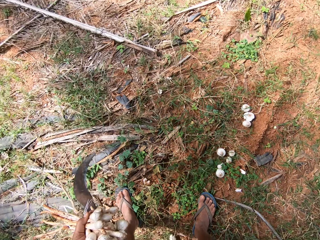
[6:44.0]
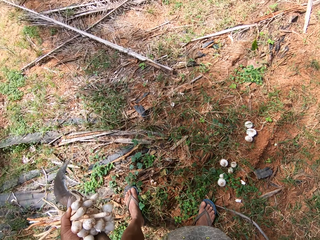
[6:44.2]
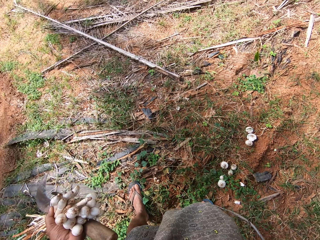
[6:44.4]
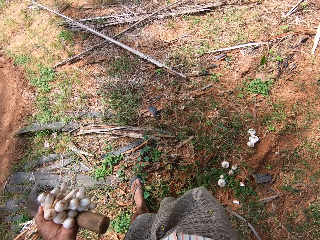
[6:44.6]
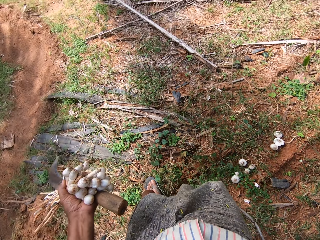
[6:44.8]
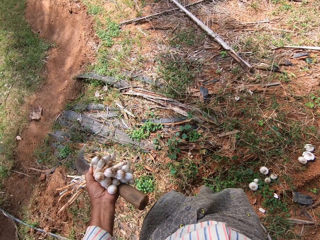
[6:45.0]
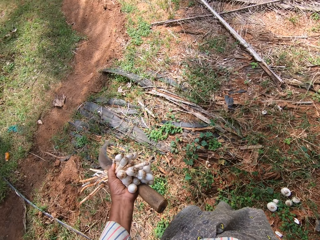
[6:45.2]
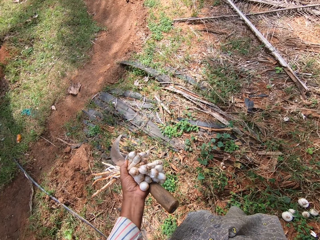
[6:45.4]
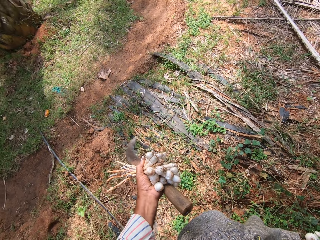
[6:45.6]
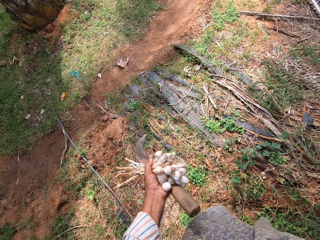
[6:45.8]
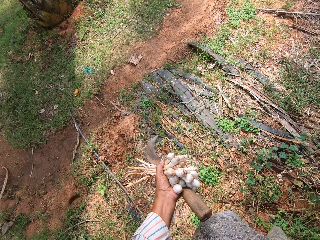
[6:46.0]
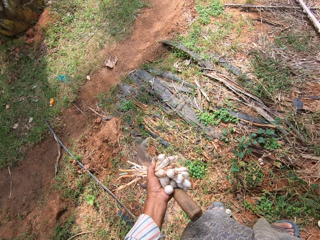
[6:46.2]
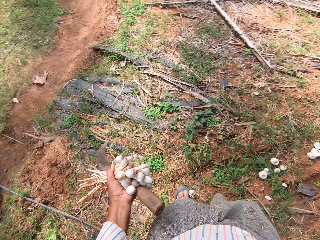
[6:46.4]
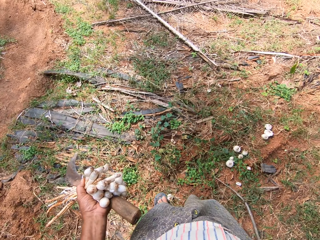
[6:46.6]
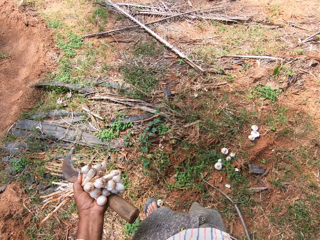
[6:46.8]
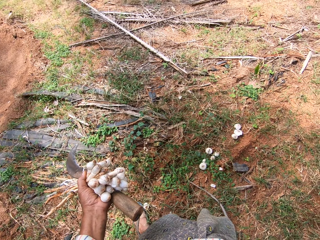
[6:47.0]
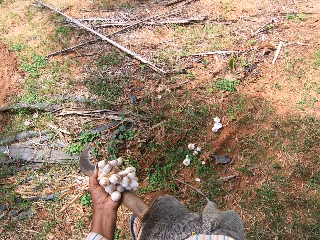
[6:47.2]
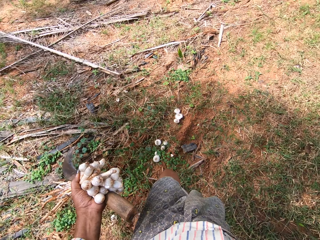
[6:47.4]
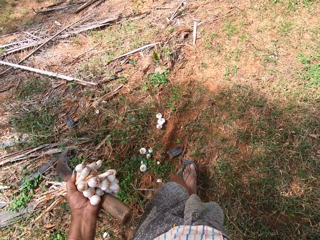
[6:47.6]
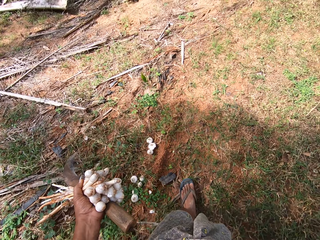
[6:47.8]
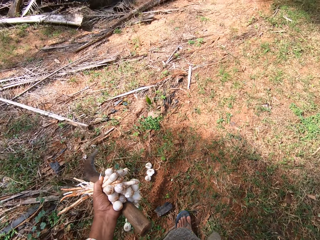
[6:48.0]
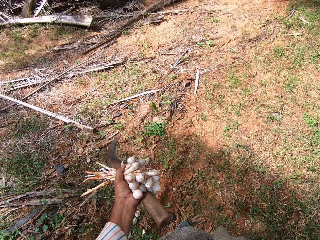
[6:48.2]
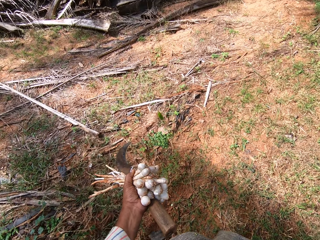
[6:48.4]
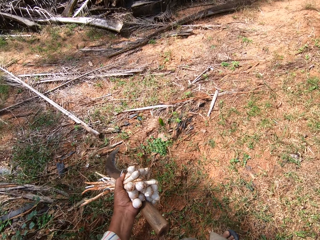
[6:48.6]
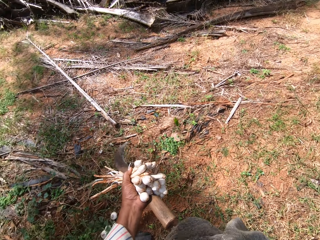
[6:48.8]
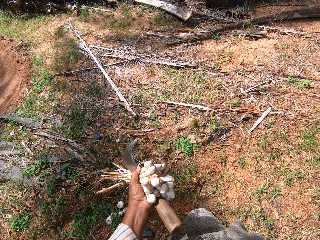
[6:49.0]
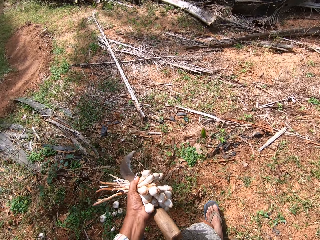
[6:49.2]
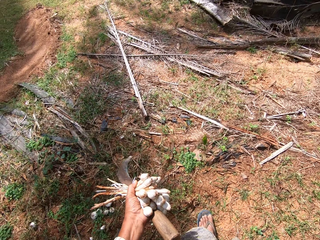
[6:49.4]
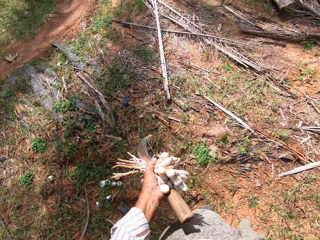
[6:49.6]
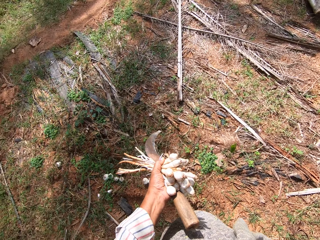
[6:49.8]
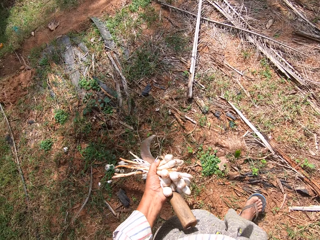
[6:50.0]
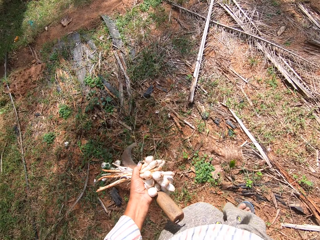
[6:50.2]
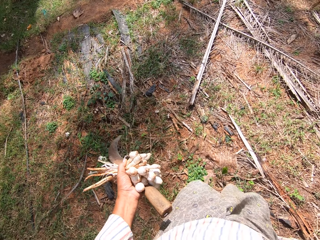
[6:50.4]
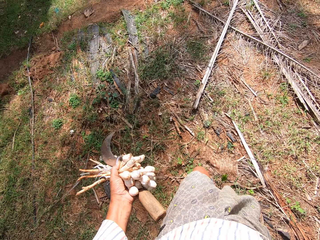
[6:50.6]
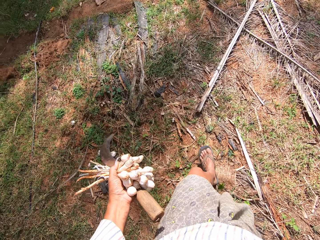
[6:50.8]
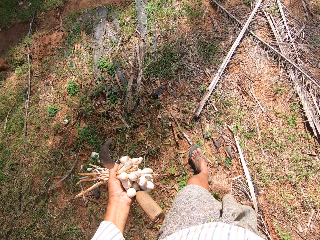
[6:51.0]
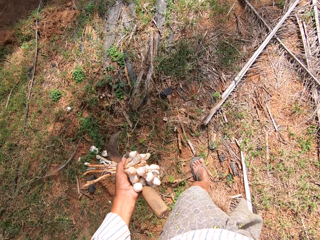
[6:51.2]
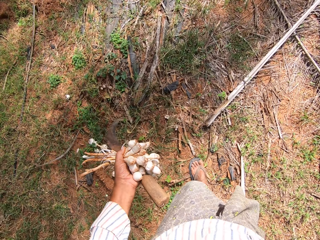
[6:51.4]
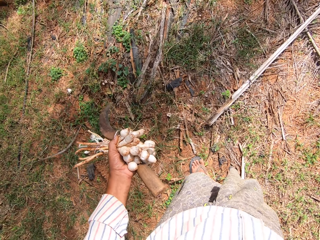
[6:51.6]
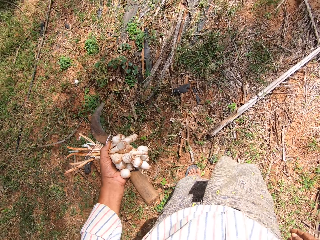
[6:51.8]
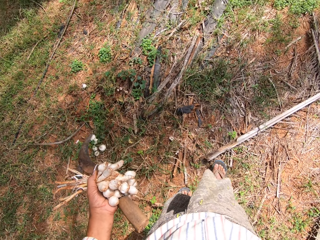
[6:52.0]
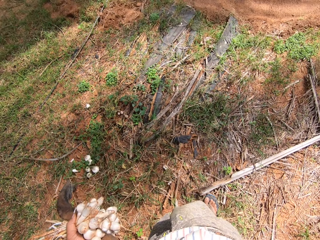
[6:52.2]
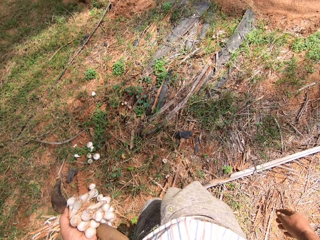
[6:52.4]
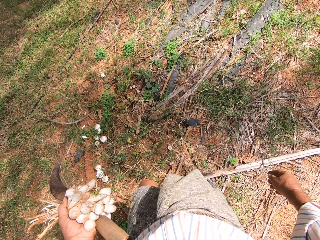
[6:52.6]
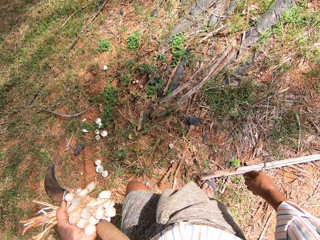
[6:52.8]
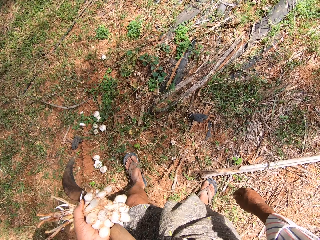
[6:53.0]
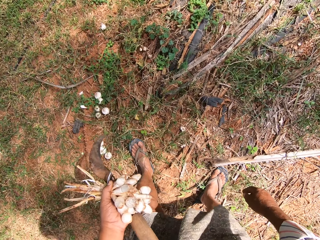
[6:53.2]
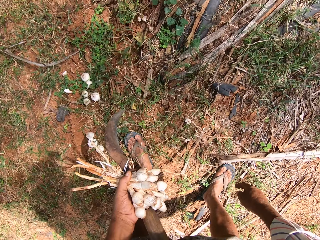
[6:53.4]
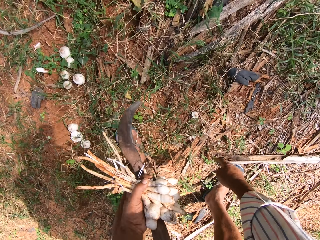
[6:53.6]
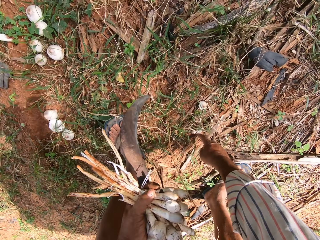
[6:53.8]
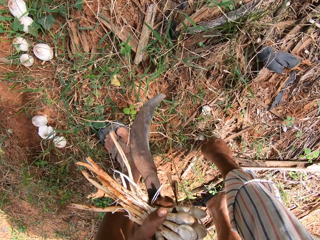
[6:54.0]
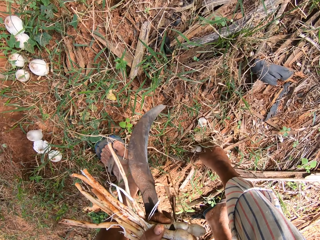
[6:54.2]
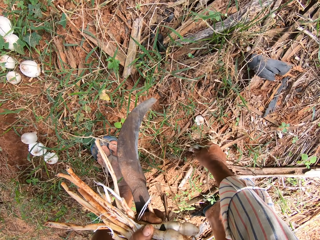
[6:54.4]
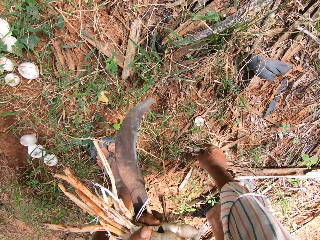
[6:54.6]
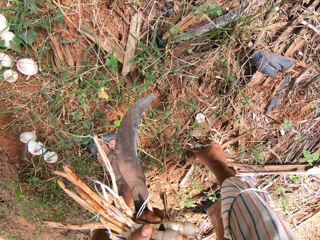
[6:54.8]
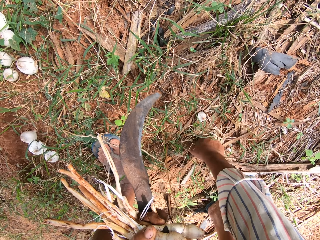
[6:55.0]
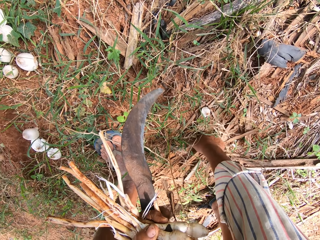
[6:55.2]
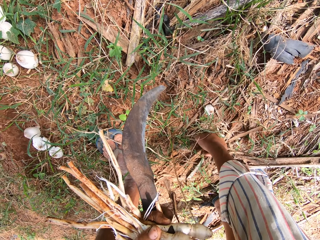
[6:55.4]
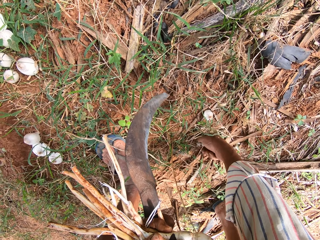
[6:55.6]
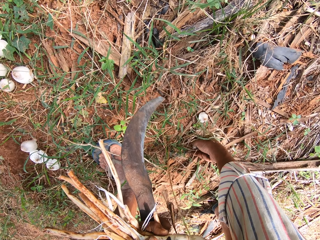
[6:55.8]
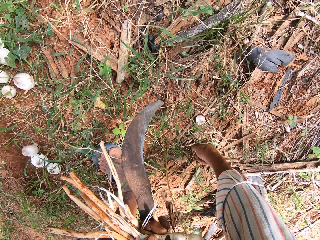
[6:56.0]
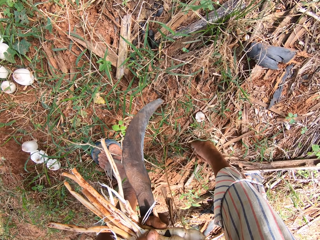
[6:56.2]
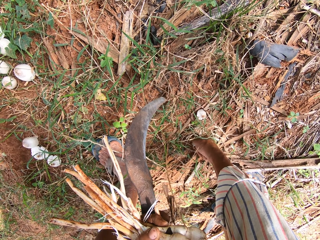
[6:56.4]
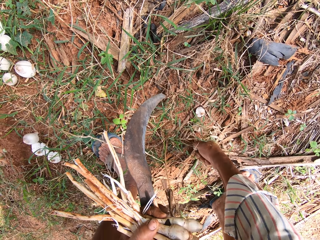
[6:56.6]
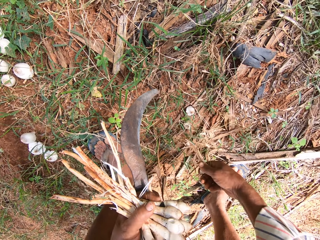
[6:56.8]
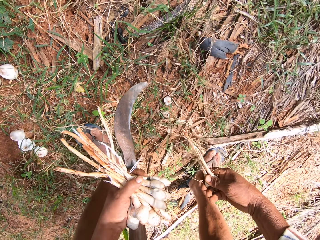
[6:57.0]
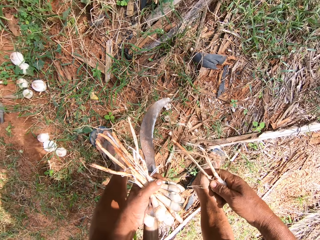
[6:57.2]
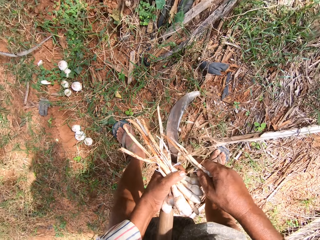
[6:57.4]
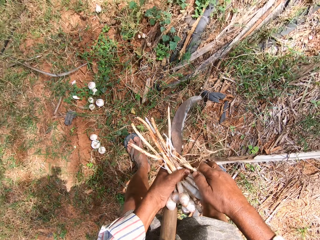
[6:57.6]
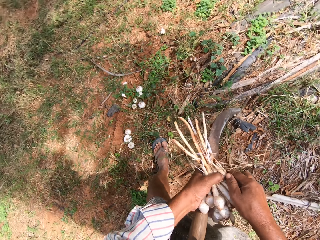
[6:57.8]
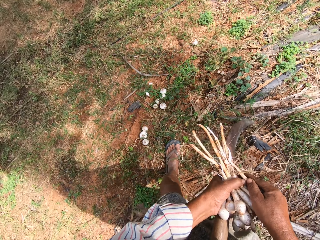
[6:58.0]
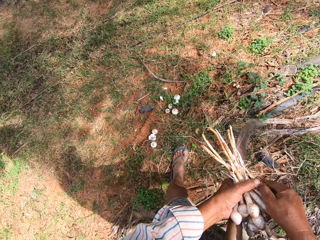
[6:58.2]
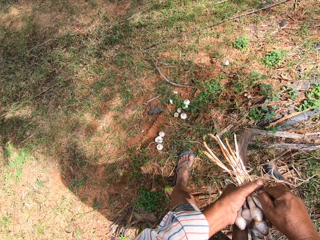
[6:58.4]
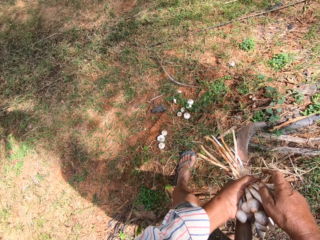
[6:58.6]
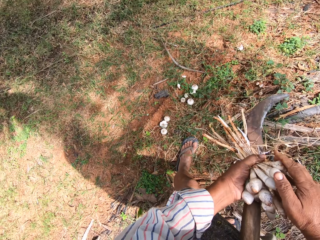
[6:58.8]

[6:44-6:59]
The camera wearer looks around the farm. They turn around. They uproot the mushrooms.

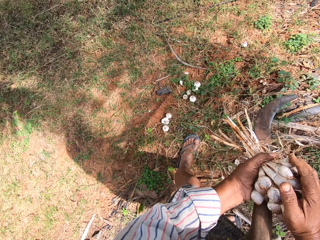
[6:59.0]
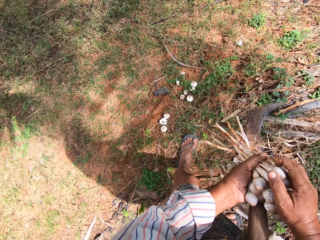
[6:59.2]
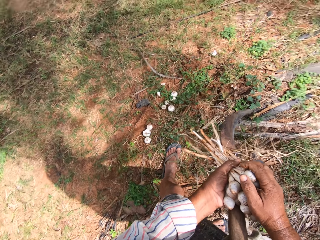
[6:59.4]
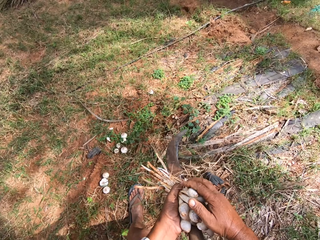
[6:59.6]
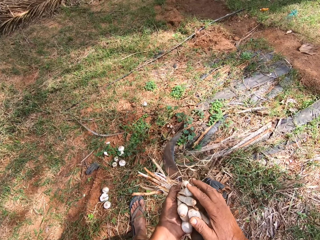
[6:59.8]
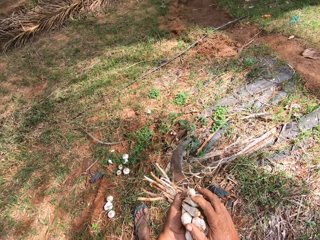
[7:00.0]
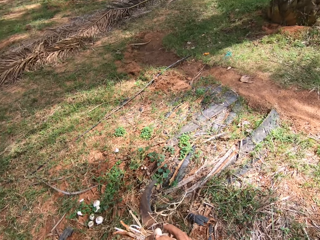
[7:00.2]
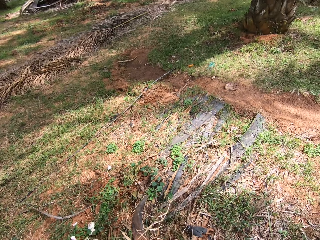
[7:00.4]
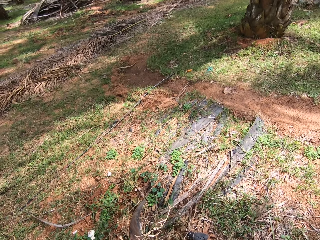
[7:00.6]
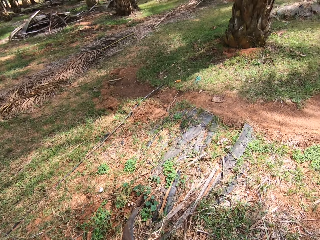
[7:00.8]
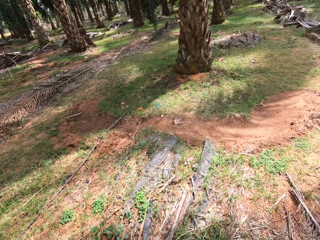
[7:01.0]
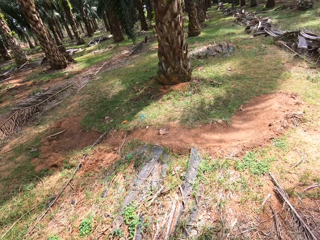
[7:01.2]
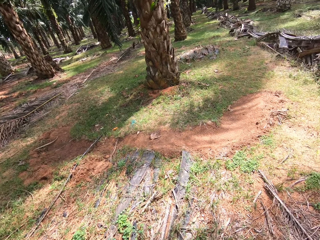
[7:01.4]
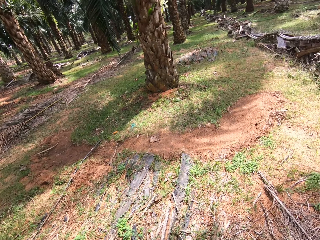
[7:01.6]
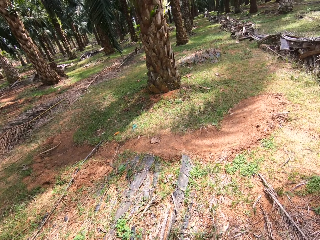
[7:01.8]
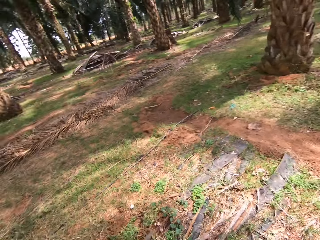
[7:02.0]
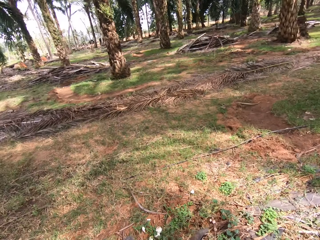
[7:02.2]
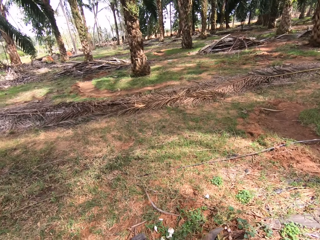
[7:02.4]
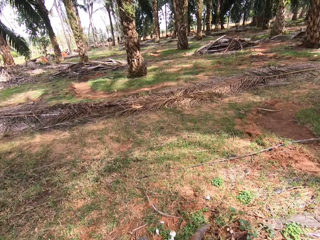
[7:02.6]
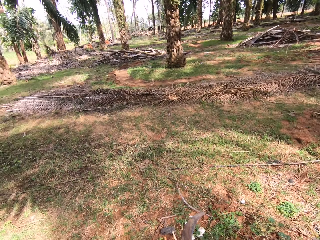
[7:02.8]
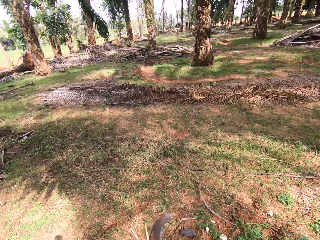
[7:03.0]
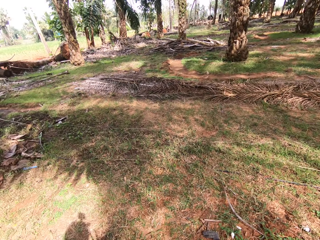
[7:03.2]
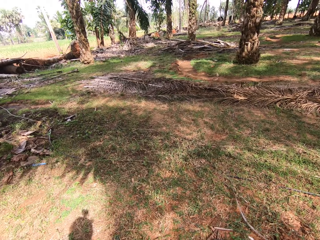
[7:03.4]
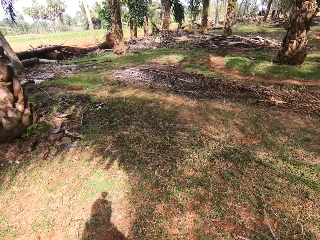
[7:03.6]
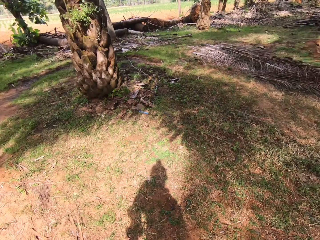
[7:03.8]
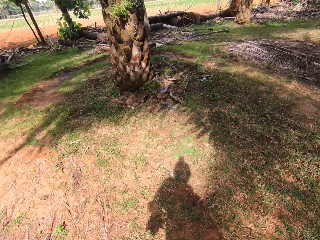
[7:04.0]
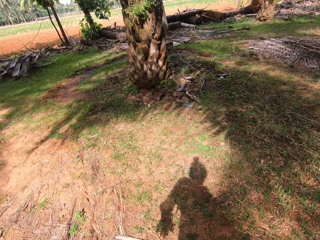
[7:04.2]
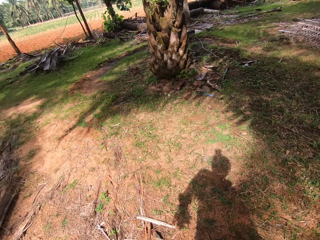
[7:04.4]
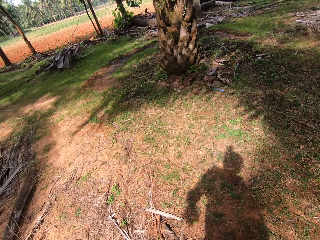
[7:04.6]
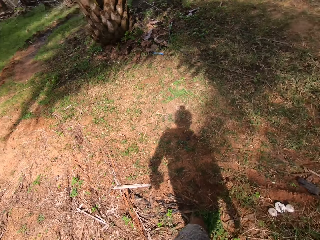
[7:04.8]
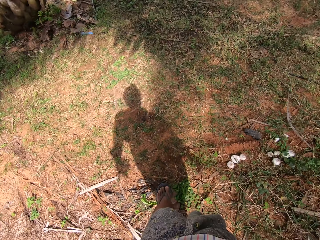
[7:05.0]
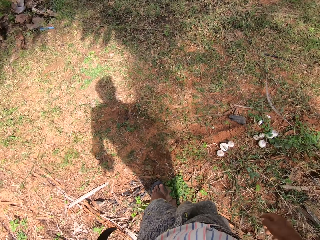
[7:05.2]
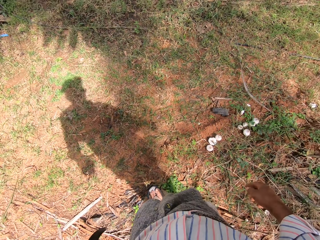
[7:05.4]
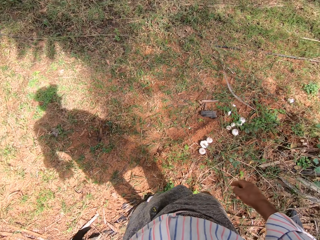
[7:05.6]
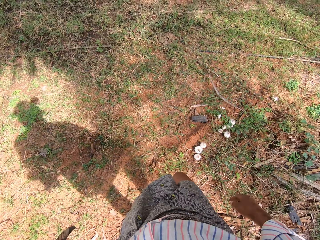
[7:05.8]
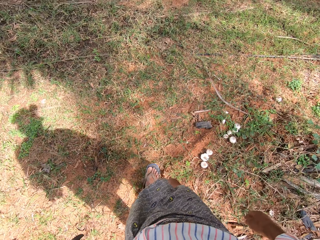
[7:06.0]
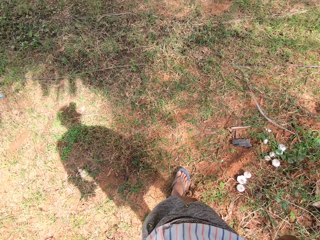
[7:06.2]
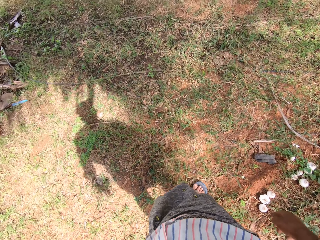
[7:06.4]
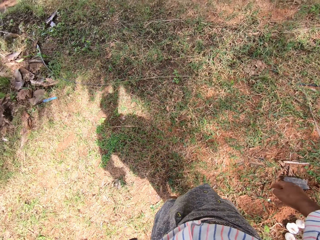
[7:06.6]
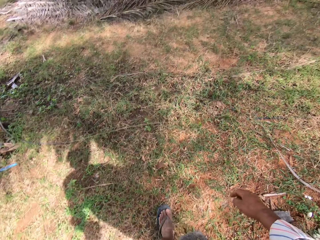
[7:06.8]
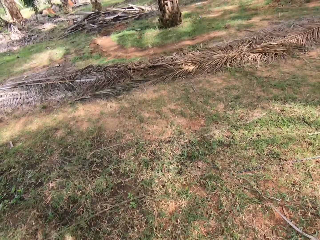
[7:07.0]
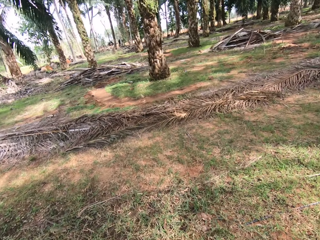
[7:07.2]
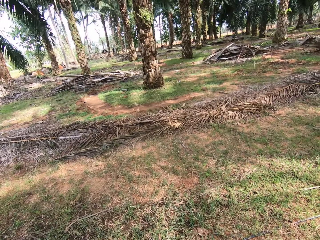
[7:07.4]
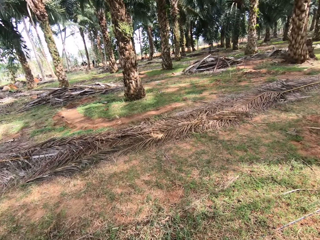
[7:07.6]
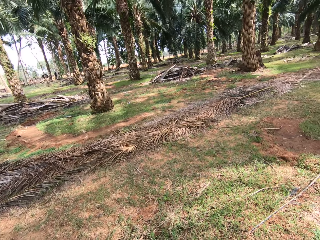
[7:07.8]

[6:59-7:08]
The camera wearer looks around the farm. They walk around the farm and walk towards the cows.
